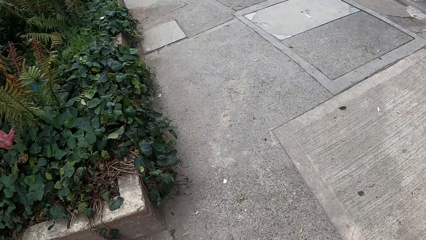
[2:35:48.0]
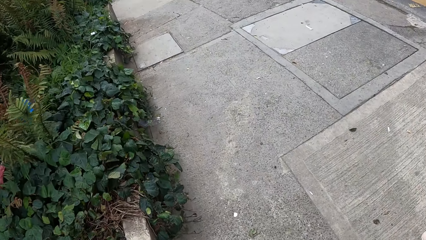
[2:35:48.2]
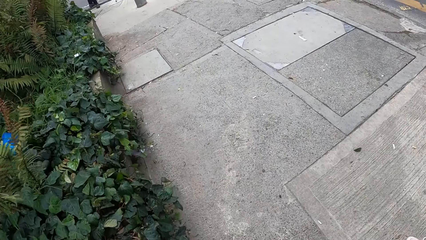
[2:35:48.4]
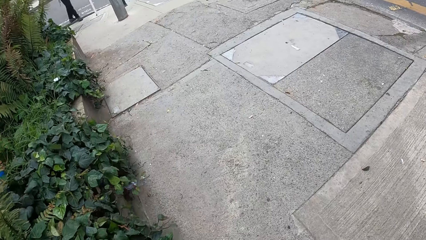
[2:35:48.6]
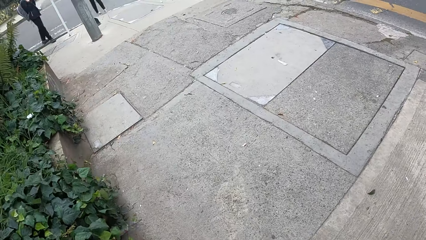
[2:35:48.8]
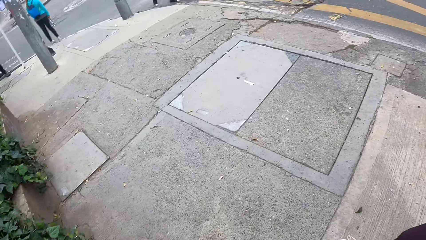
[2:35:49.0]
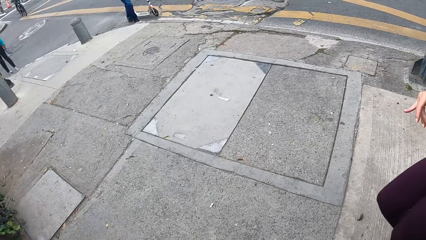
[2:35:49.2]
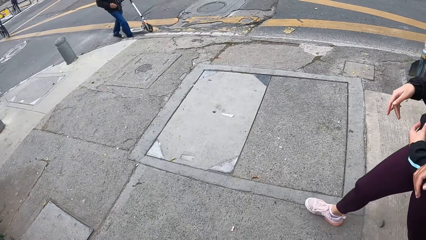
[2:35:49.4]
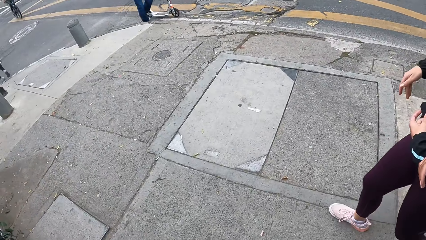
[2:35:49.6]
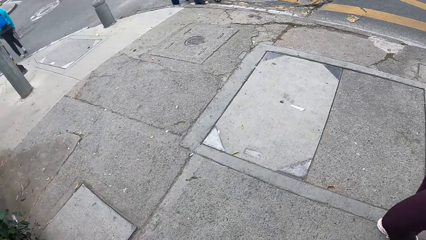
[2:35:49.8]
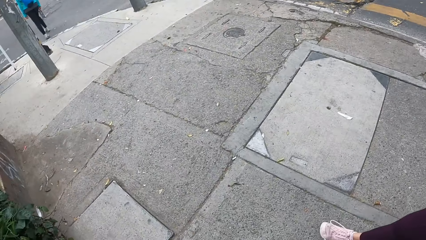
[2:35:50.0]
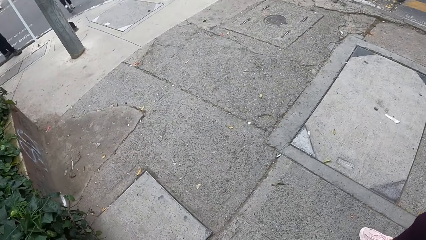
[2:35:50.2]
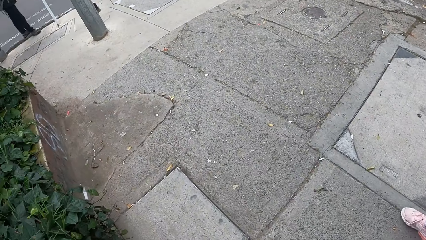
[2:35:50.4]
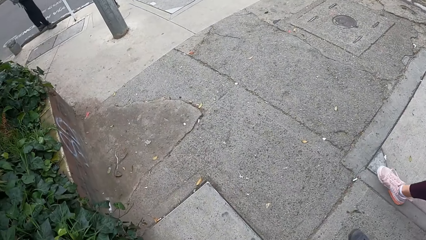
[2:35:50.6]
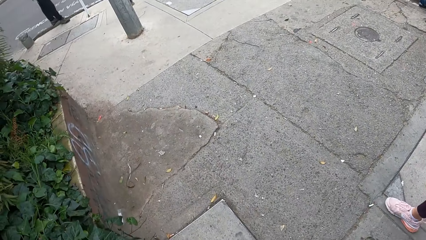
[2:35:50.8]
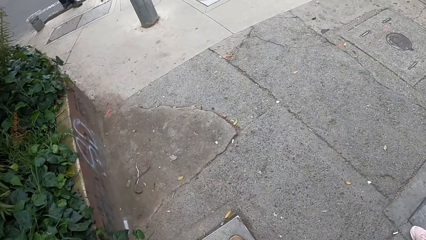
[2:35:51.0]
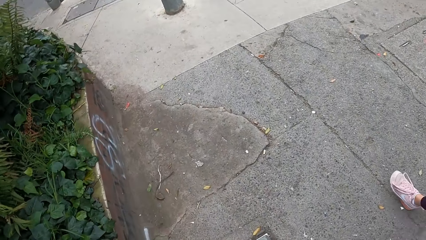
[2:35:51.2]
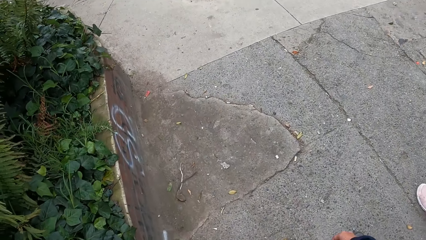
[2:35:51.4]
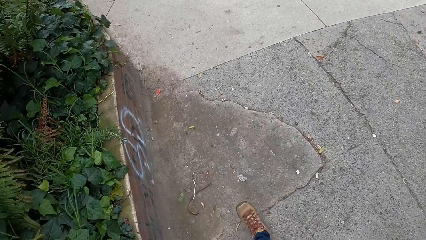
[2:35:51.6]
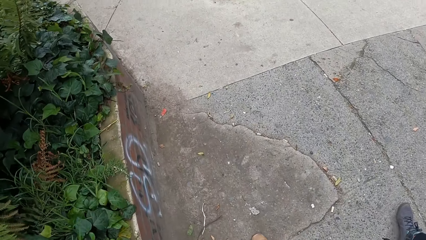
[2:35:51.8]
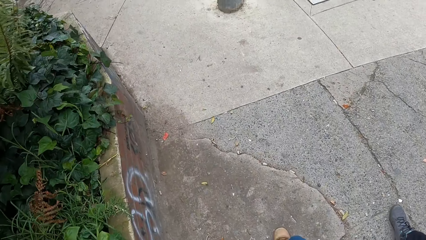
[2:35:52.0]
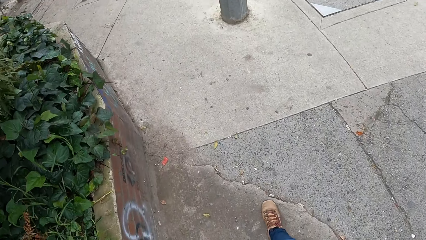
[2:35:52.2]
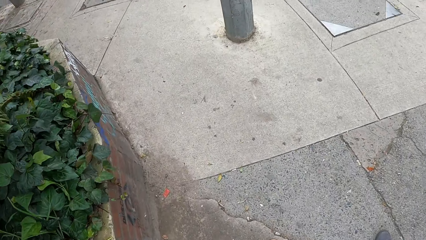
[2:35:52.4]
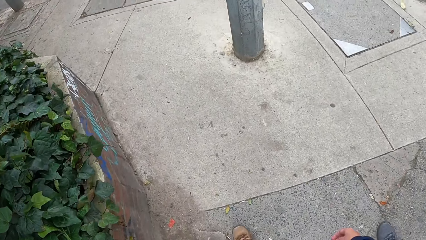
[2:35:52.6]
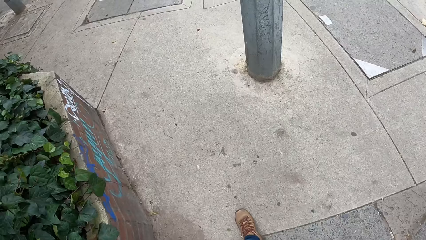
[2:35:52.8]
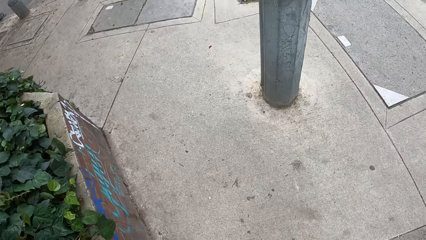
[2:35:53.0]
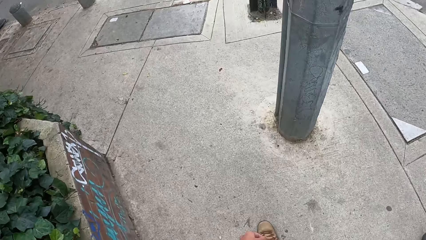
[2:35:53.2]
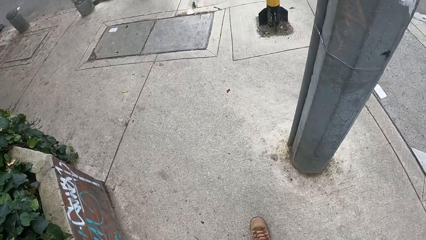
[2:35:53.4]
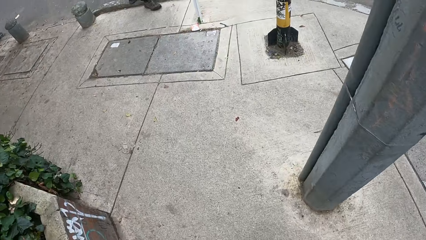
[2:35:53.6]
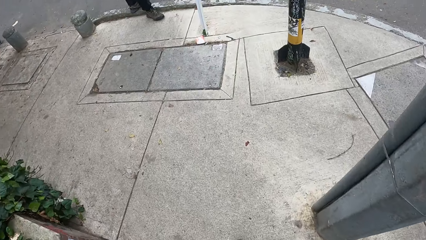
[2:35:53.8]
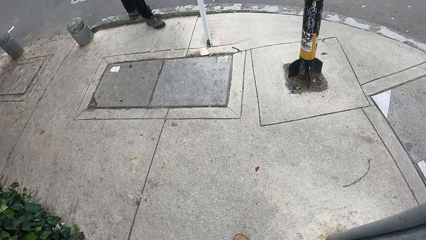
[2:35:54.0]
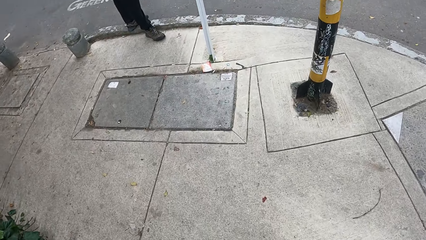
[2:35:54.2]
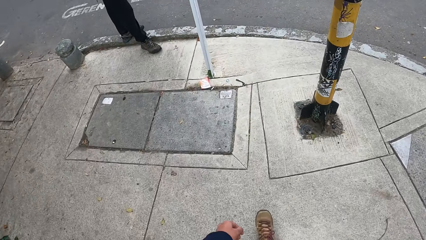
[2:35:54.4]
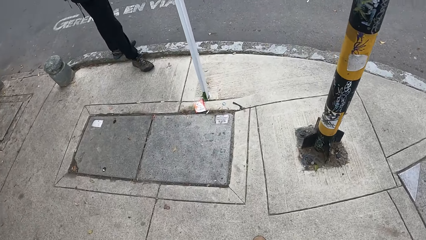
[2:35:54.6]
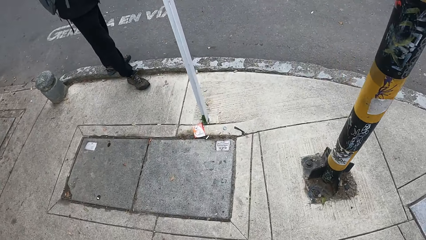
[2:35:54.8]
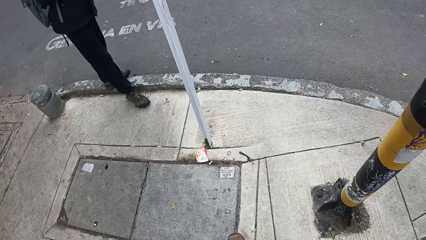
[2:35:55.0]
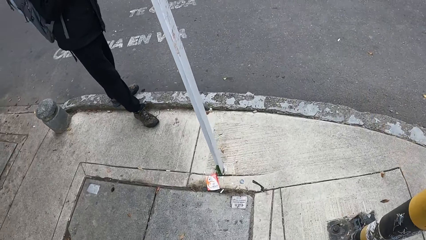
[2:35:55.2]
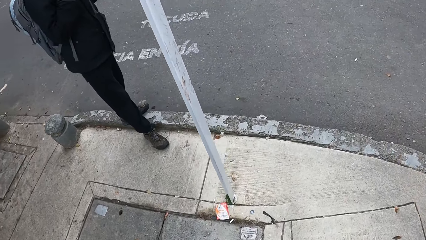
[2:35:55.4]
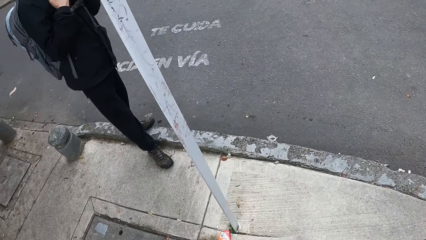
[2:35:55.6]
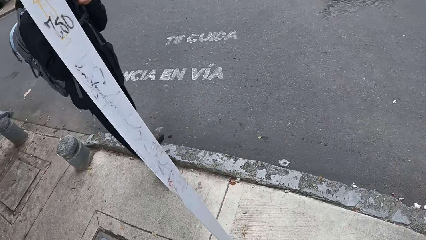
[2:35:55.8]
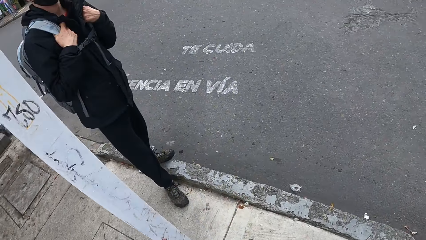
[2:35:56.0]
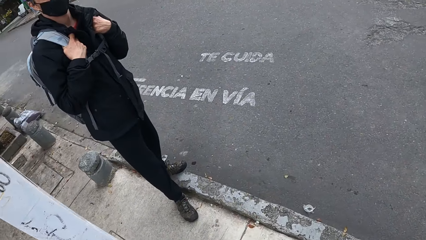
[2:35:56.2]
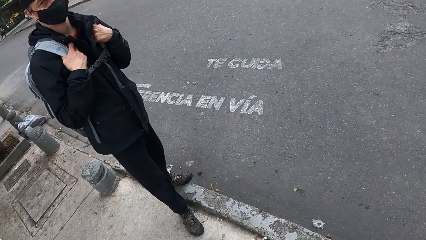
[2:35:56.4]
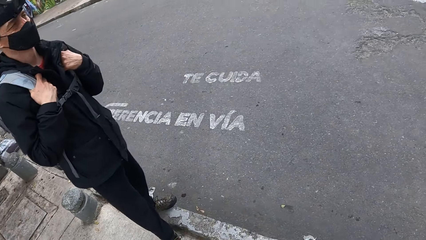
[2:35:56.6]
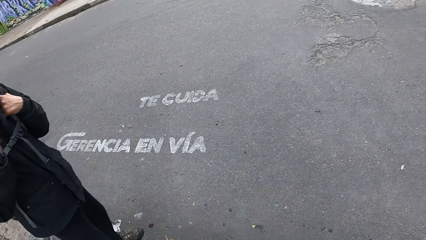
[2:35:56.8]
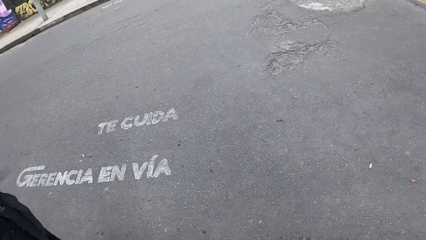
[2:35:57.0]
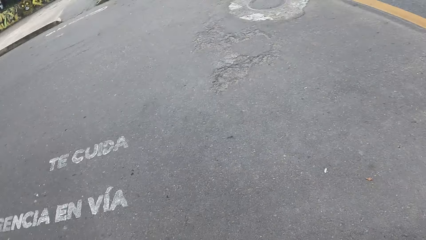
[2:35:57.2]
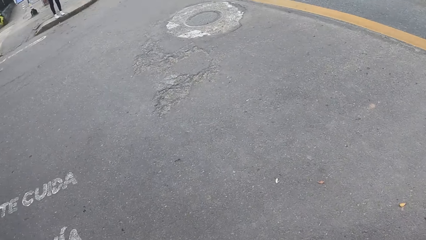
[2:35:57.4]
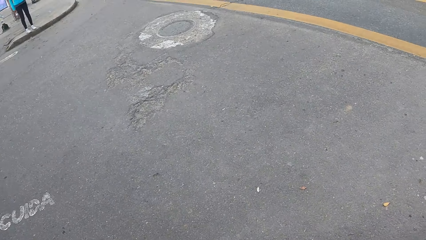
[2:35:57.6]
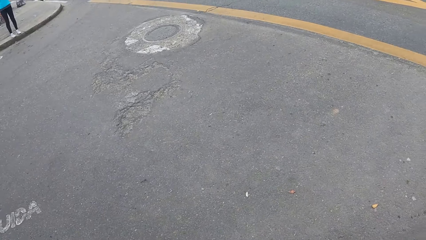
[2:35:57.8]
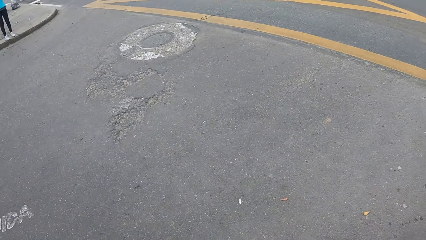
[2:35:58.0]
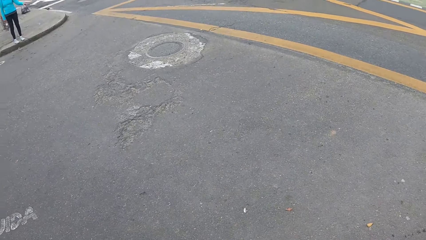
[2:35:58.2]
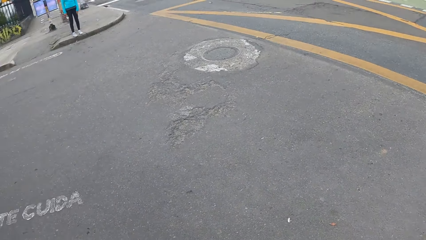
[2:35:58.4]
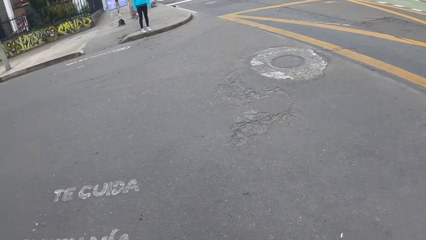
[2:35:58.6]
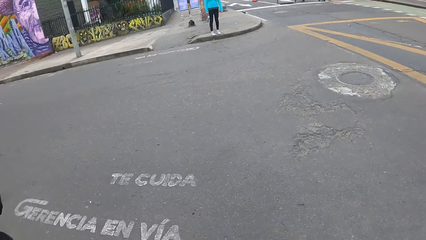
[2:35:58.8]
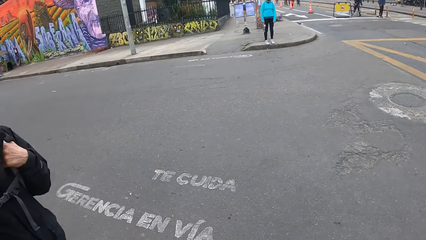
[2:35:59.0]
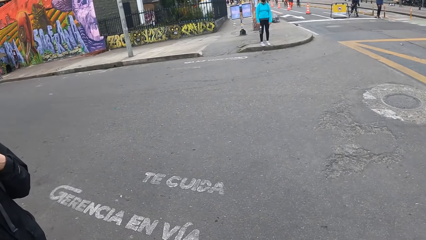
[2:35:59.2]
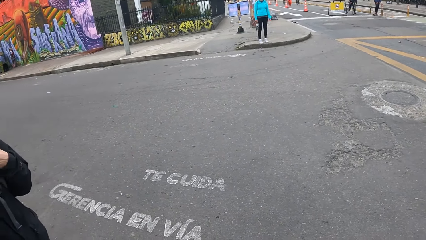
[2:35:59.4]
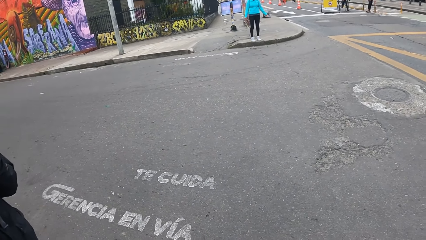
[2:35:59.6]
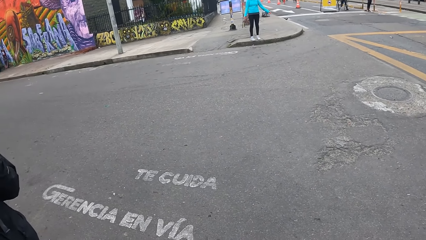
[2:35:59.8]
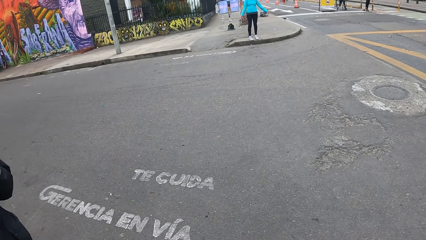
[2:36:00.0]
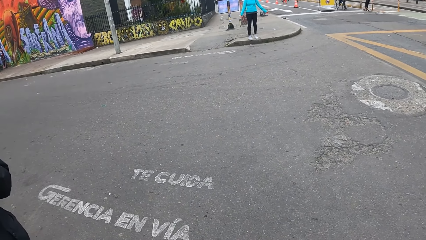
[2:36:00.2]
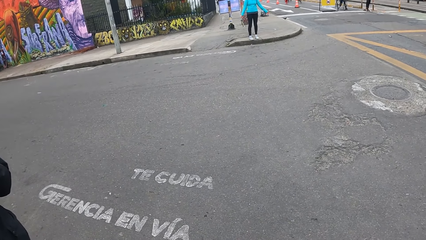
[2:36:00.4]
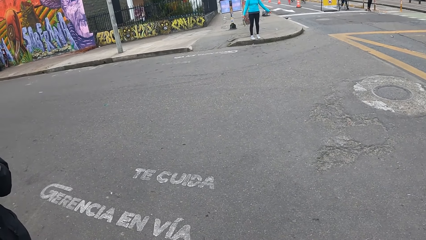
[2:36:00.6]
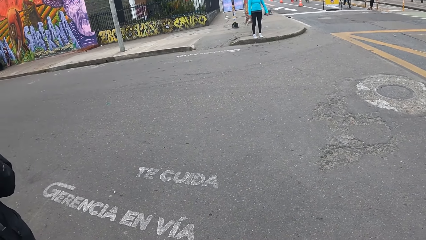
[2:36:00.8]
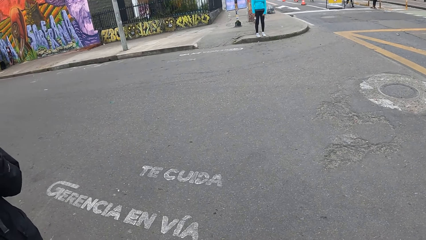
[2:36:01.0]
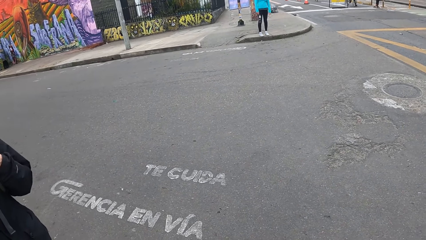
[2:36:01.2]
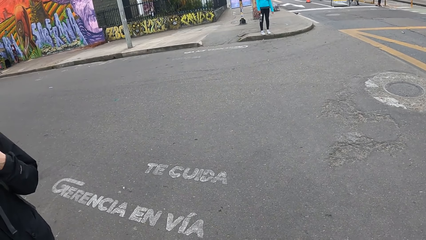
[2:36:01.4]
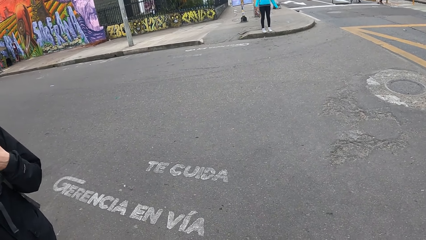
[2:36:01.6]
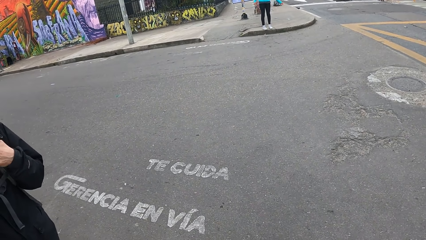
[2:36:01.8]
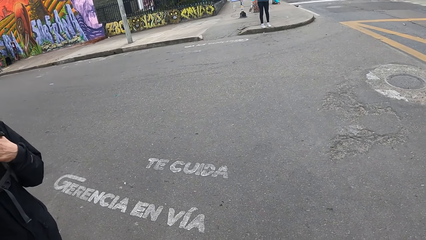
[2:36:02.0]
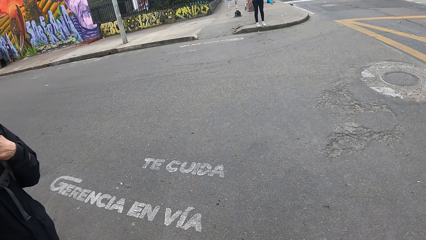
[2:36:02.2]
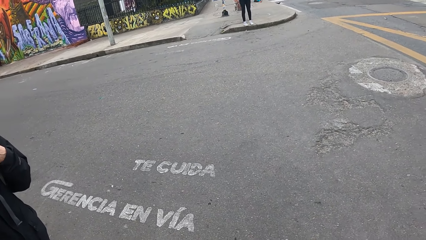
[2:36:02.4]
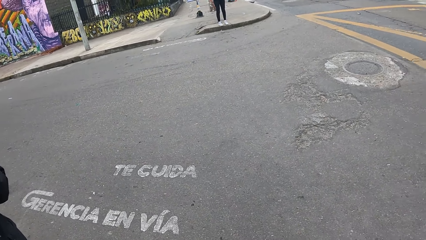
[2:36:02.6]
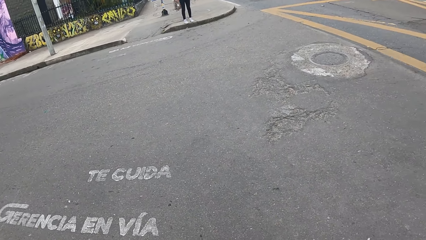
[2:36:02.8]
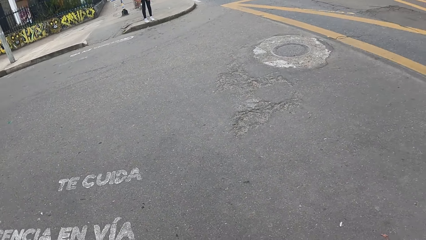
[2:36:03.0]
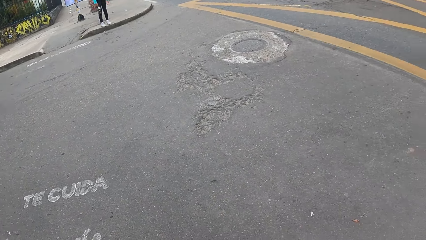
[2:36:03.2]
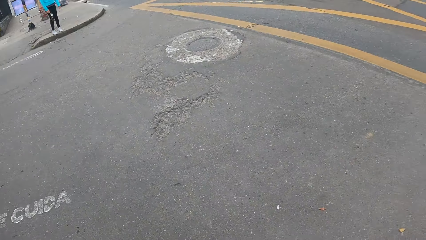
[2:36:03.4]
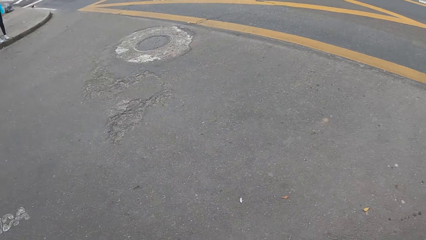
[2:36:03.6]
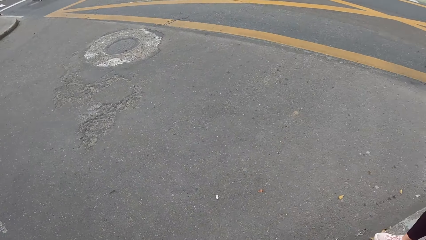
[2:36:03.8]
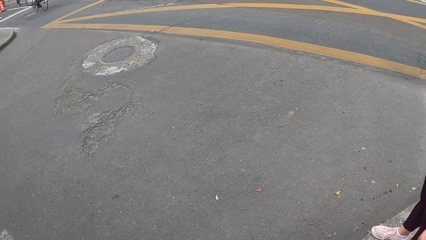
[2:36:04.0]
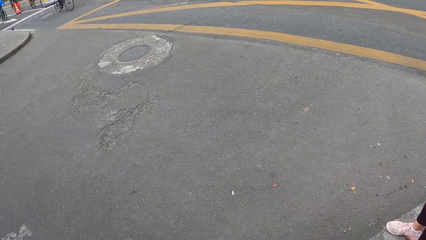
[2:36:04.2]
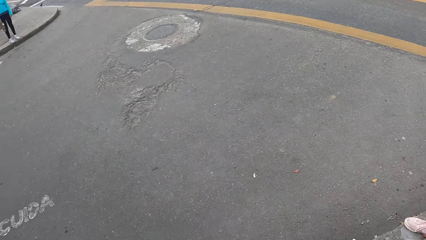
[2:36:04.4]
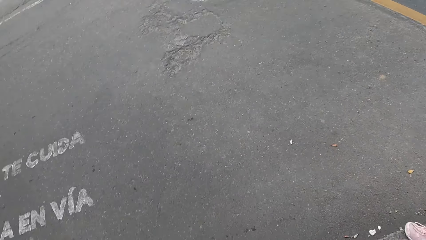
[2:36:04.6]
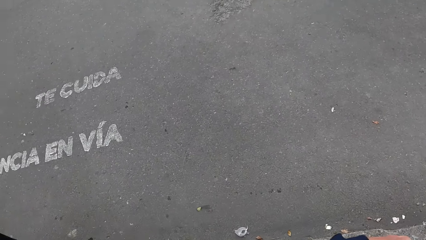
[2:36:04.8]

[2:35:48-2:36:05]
A person rides a scooter along the road. Another person stands along the road. The camera wearer walks around. A woman interacts with the camera wearer, another woman and a third woman. A third person gestures.
